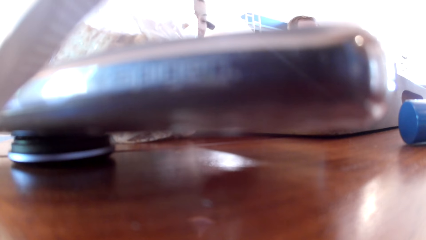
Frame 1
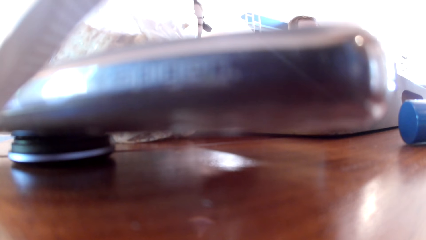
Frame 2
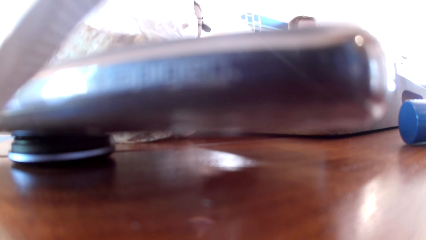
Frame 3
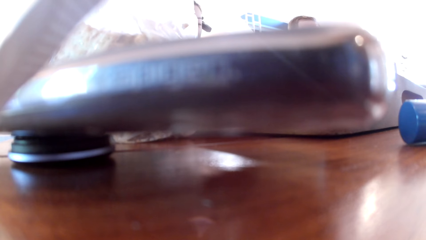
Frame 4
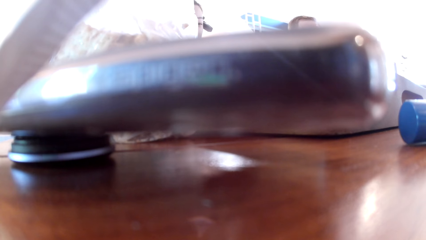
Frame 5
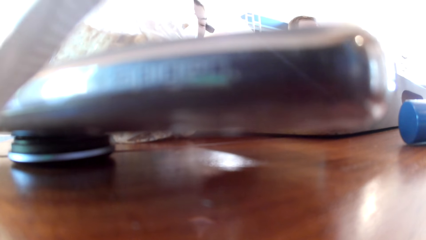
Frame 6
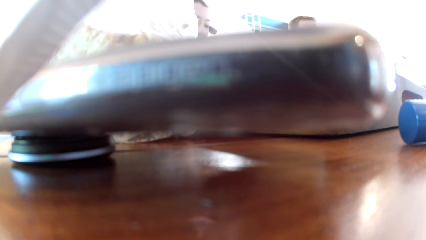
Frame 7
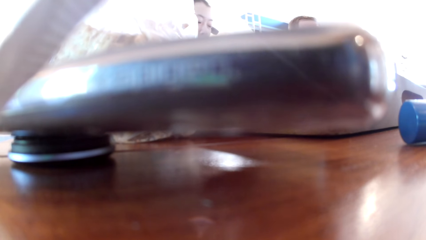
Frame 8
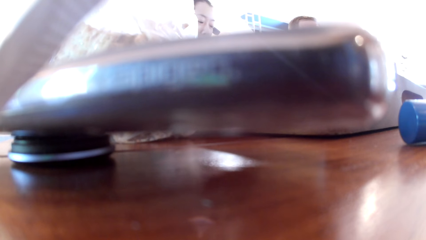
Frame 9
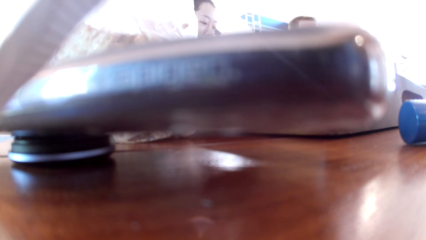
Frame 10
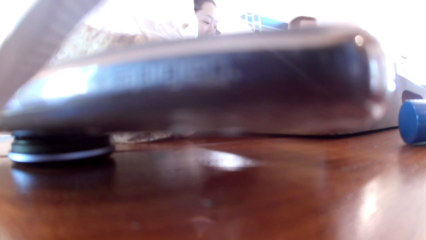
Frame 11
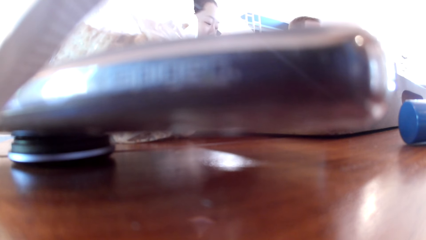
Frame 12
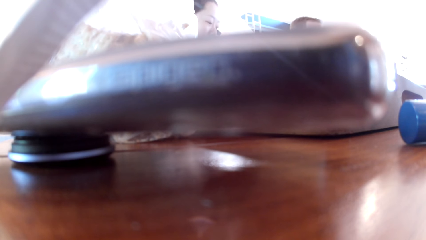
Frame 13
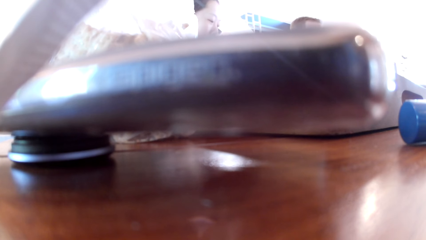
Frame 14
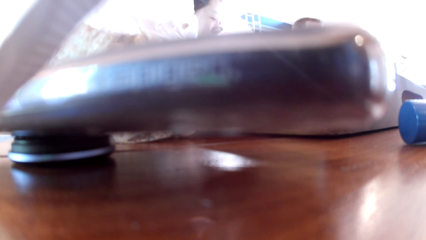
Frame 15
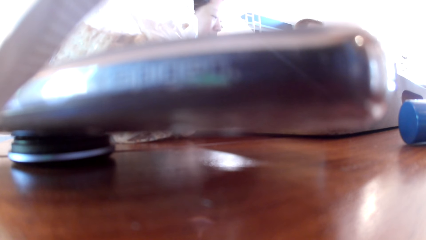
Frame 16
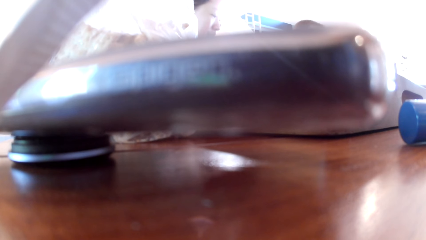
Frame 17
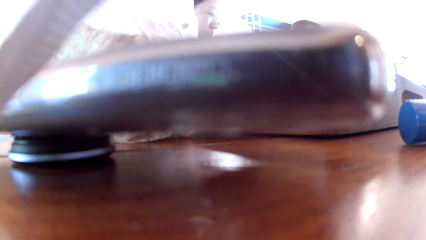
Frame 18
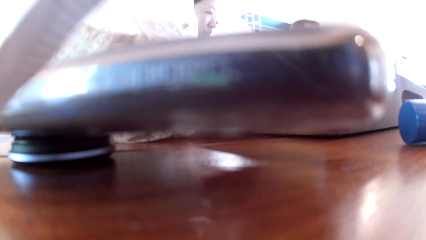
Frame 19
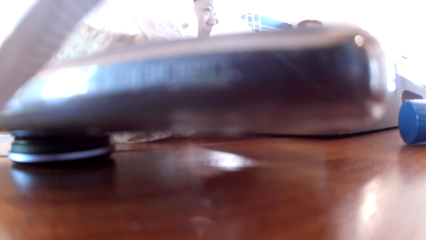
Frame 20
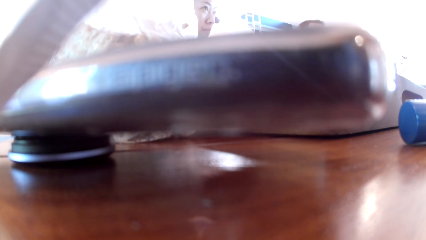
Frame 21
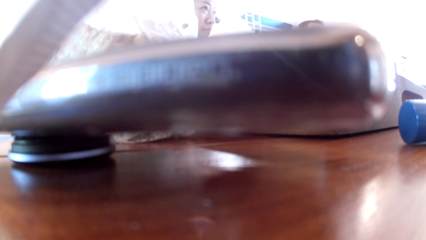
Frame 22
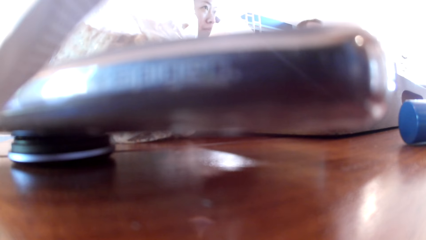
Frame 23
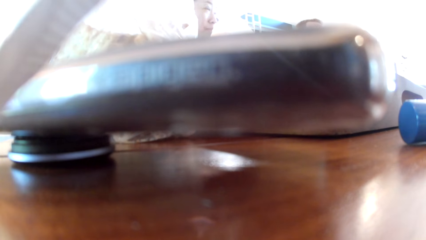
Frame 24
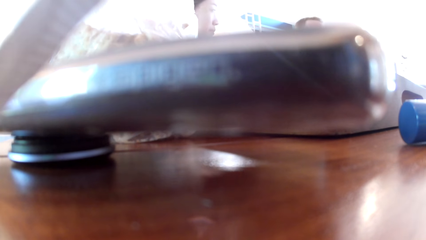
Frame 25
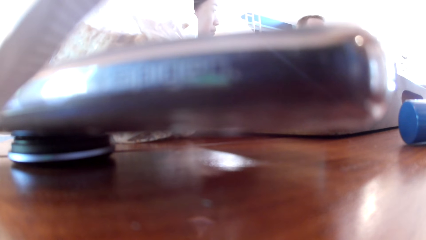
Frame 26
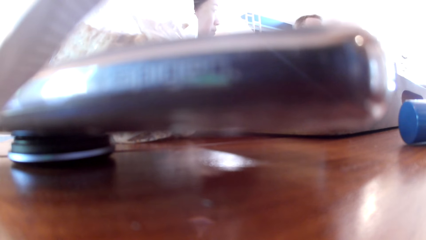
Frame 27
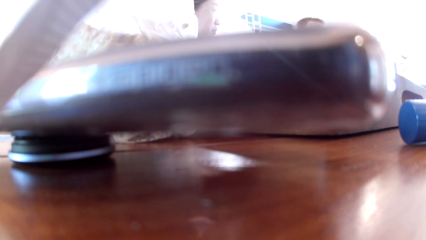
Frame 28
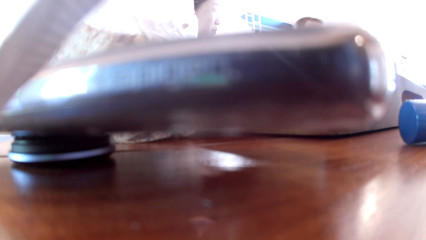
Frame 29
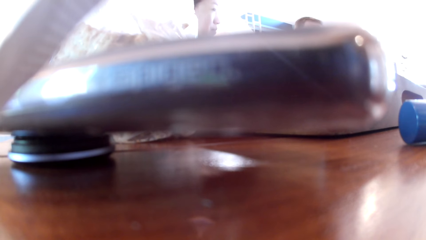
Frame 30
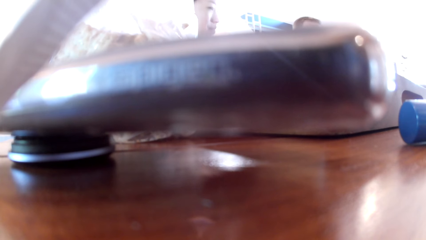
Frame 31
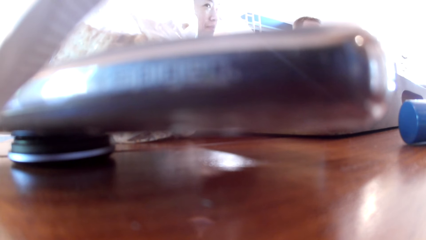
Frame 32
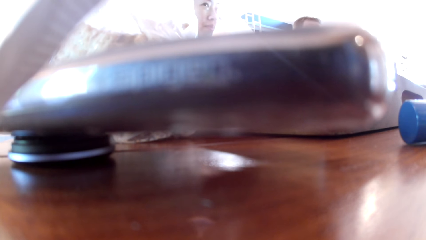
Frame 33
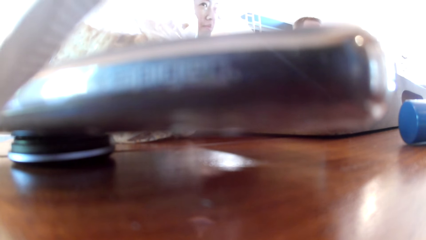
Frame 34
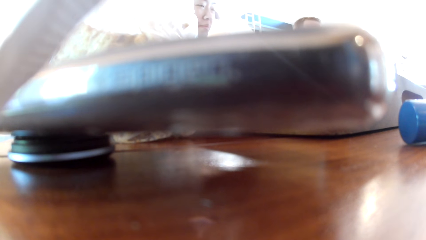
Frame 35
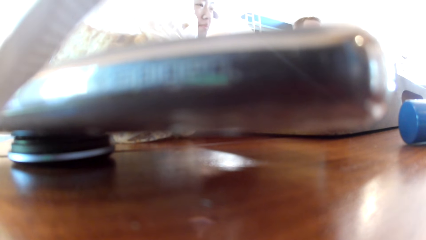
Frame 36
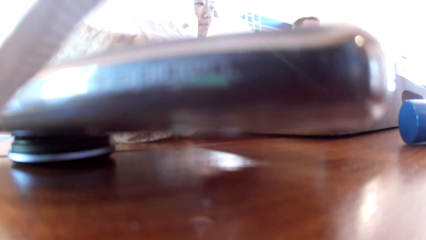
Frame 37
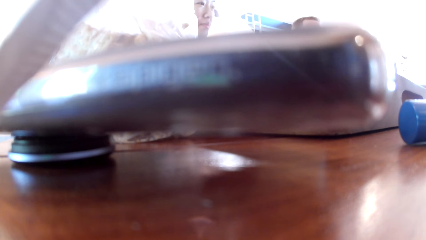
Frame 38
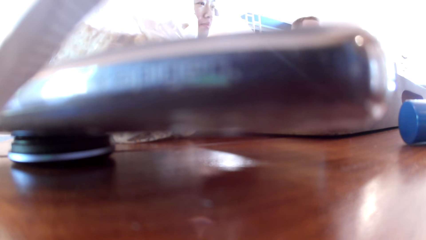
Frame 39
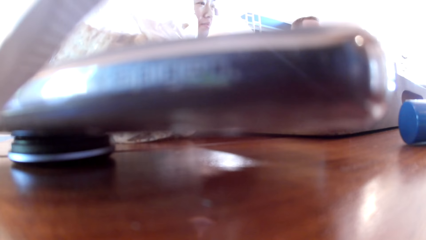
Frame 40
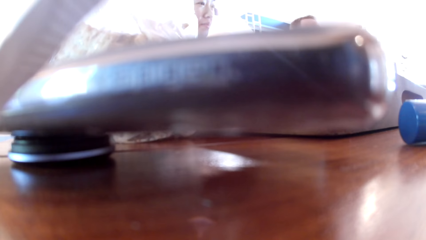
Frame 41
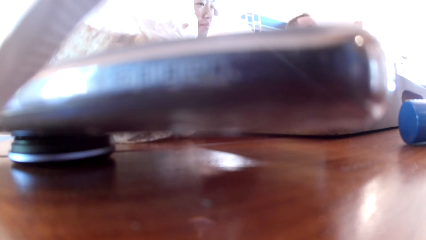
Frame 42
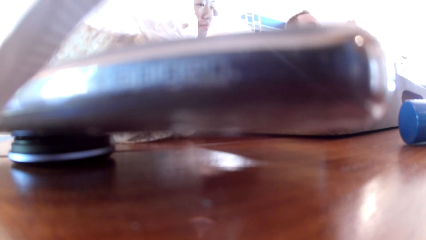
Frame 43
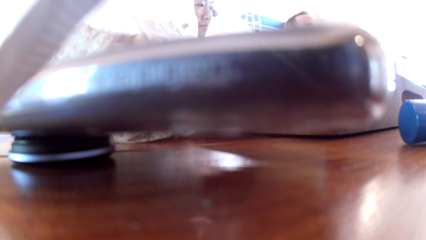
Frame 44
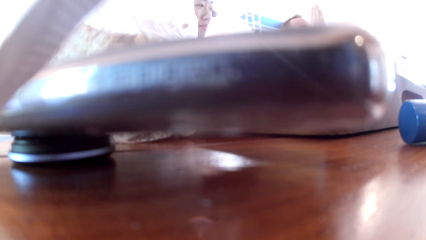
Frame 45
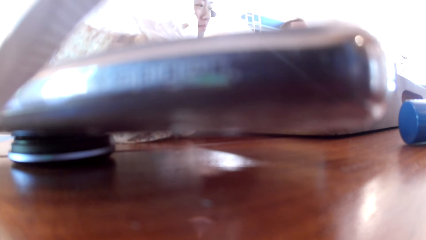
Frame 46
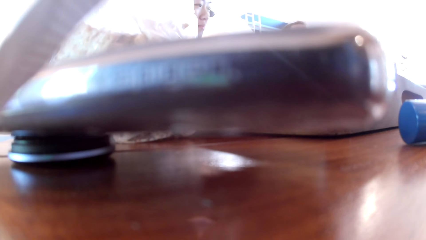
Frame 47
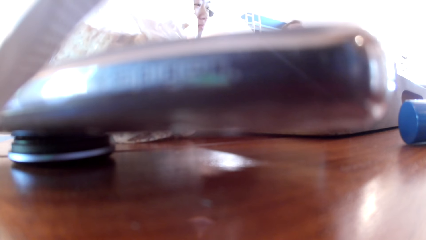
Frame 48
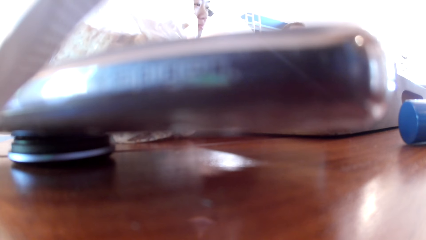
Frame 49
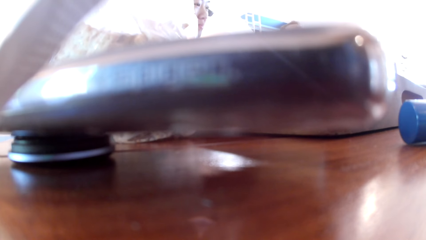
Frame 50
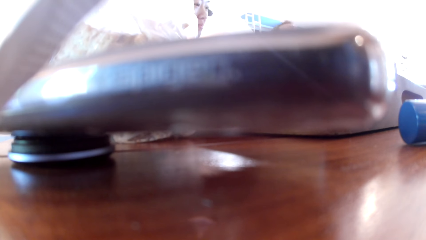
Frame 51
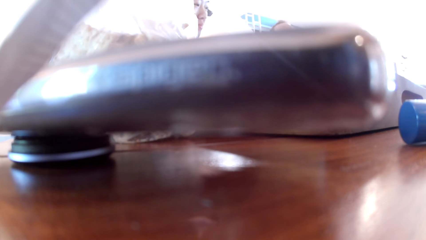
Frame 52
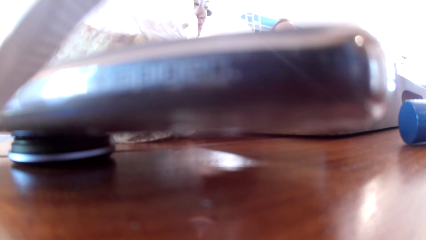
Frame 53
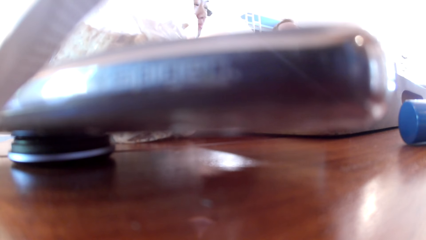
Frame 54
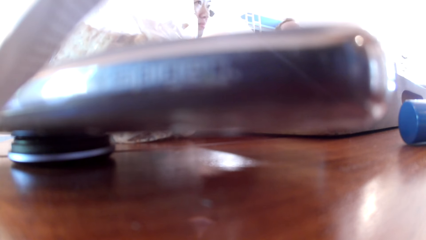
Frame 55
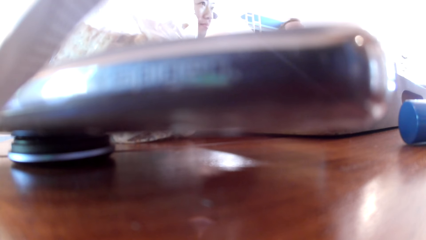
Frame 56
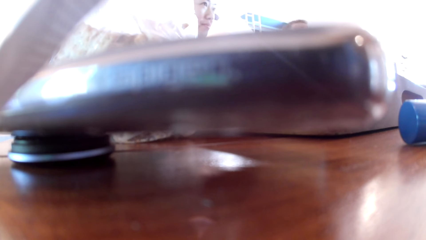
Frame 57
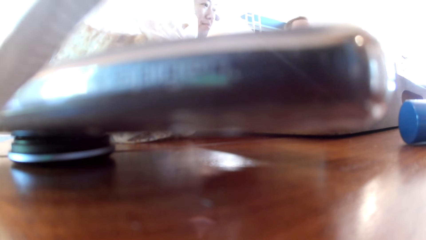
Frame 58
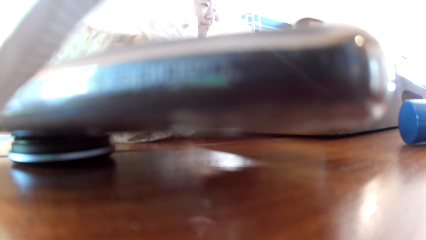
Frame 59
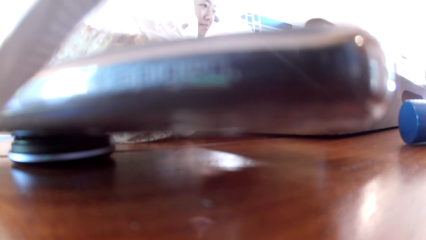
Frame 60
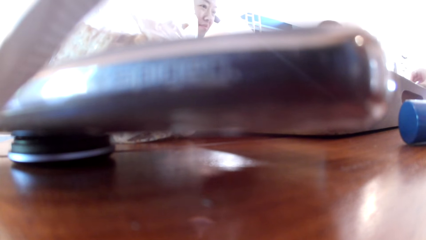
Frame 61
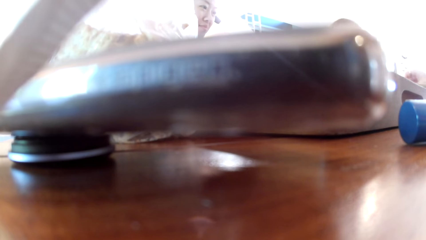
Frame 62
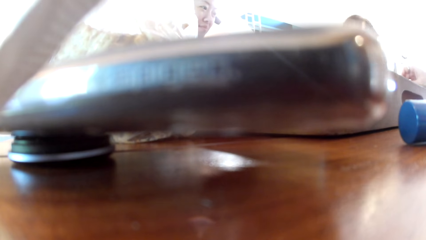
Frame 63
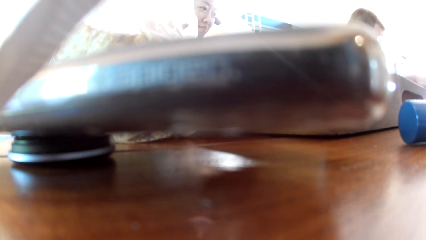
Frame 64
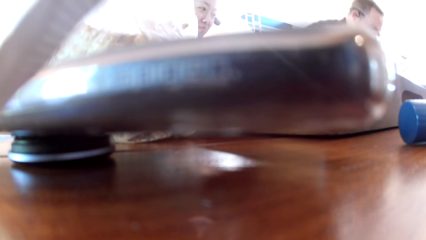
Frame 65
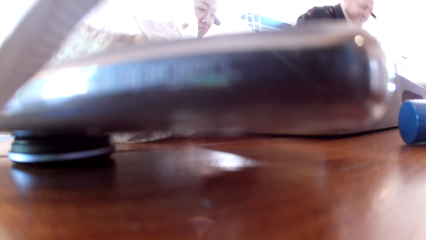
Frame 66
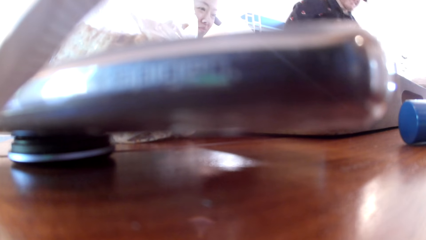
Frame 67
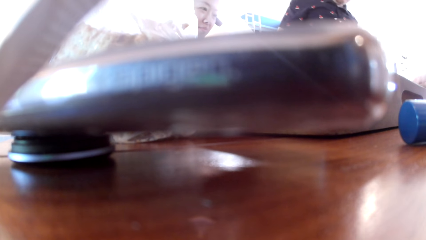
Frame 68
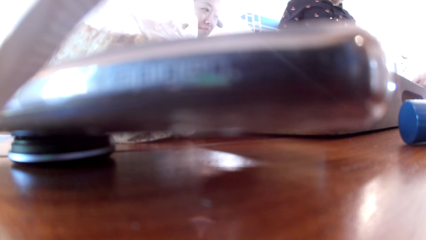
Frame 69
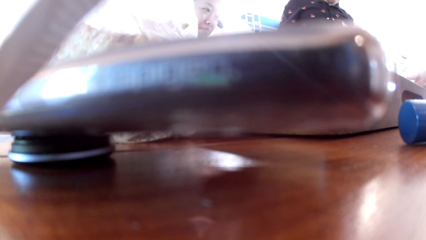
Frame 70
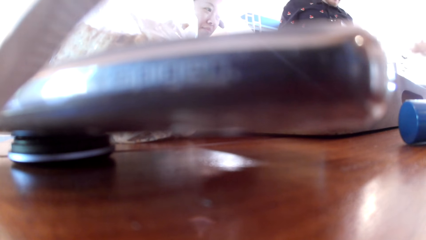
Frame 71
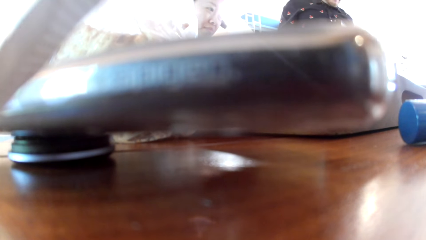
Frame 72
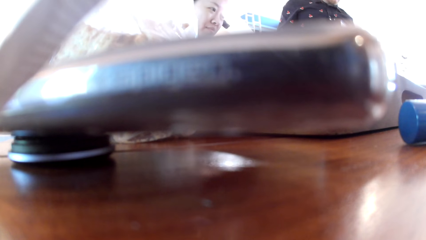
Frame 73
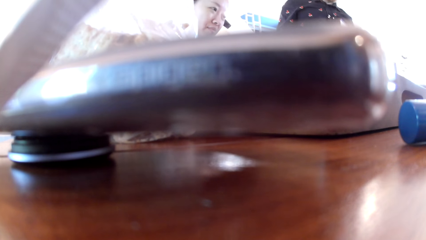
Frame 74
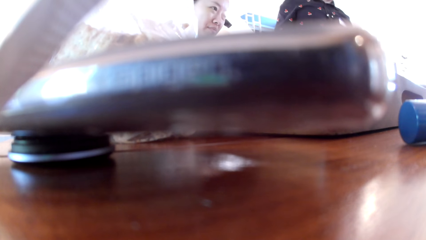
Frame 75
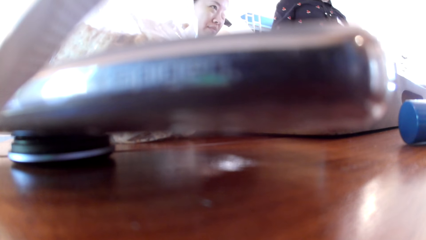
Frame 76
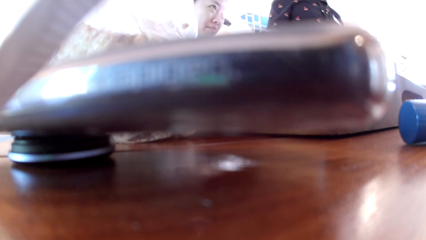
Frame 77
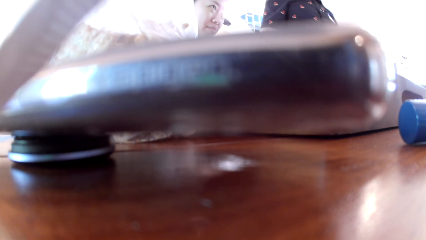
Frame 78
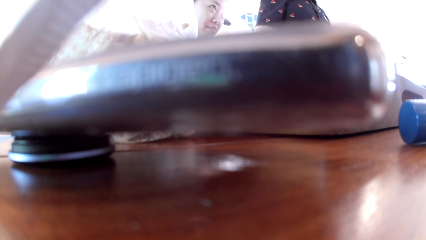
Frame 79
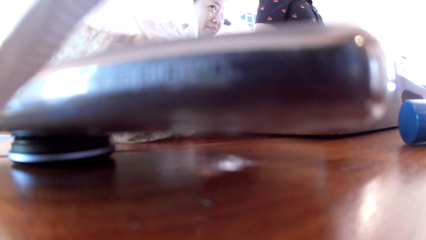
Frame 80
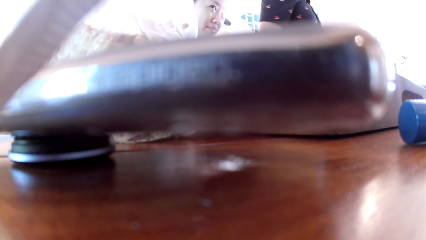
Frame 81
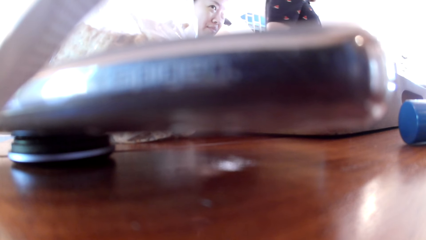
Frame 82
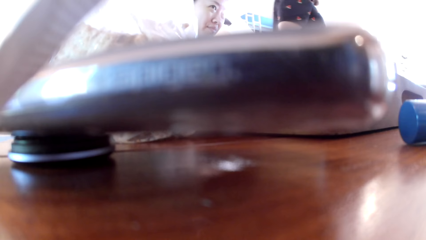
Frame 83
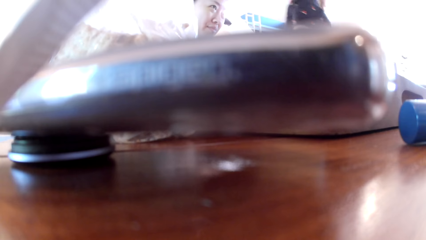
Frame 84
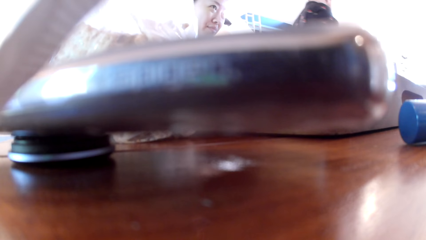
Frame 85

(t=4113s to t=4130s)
The man converses with a group of people in an apartment. Another man converses with a group of people in an apartment. The other man raises his right hand and gesticulates with his right hand. The first man converses with a group of people in an apartment. The other man stands from a stool. The first man gesticulates with his right hand.
